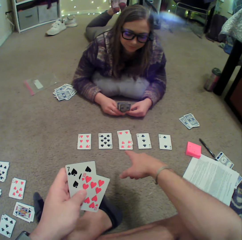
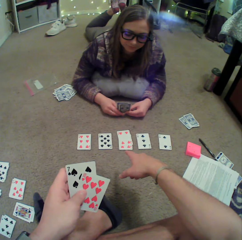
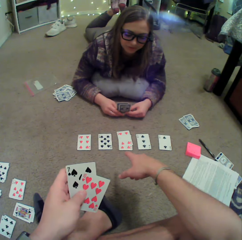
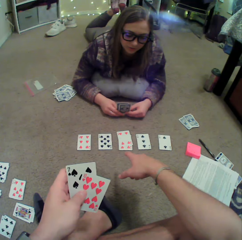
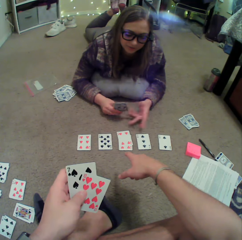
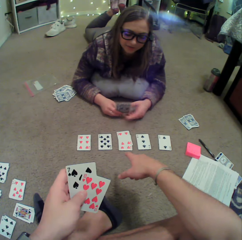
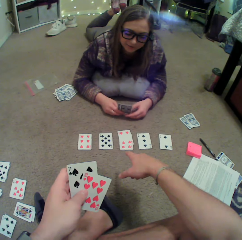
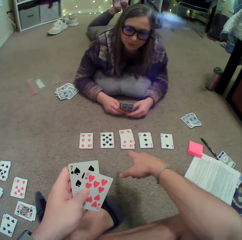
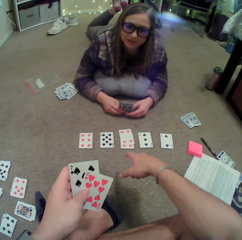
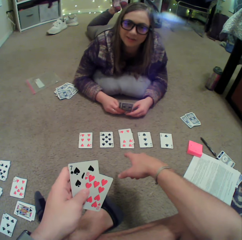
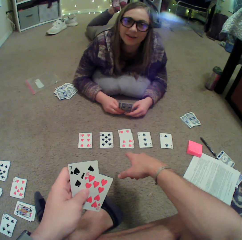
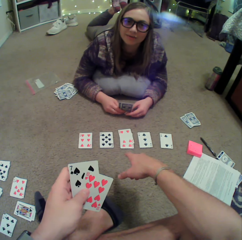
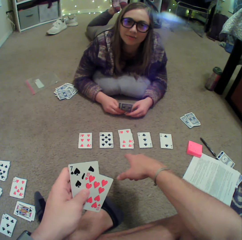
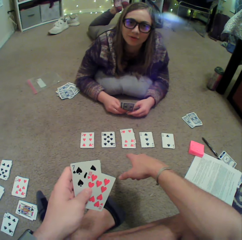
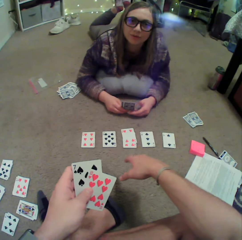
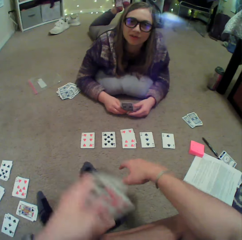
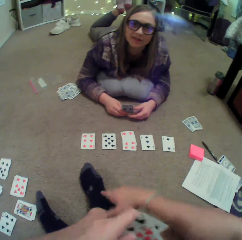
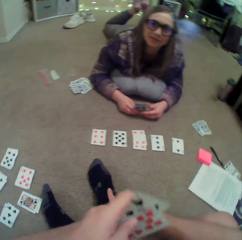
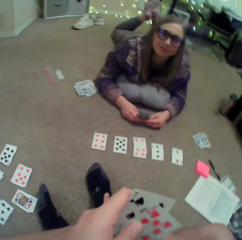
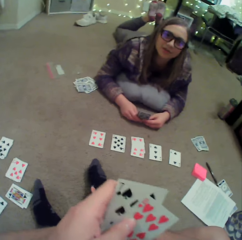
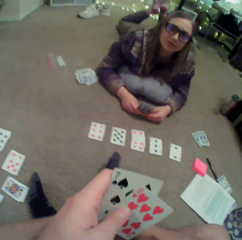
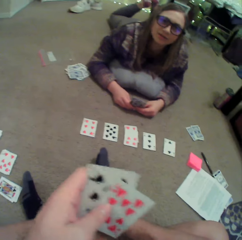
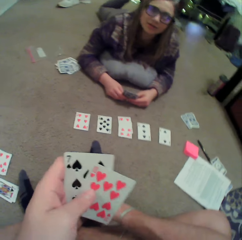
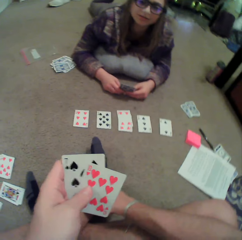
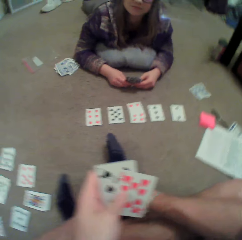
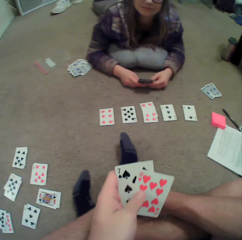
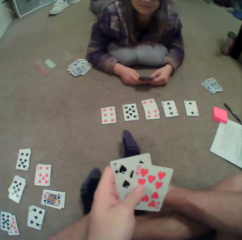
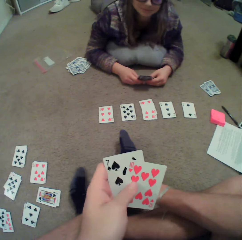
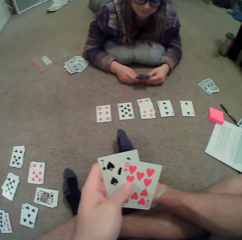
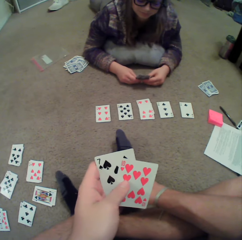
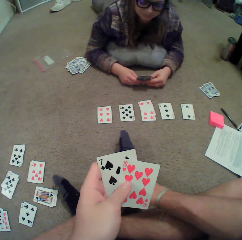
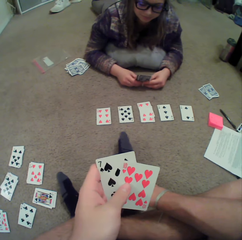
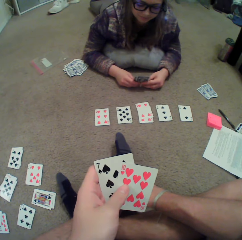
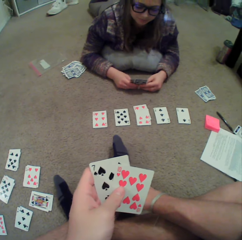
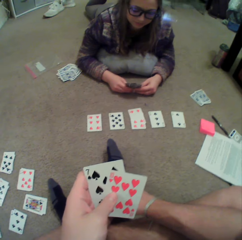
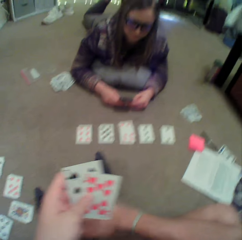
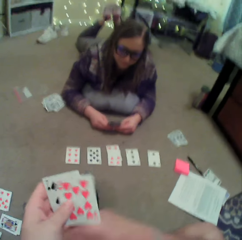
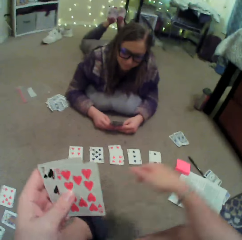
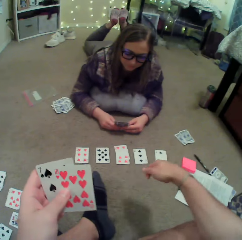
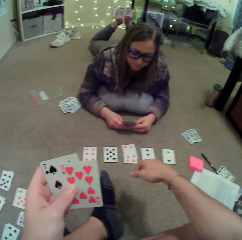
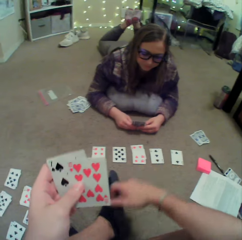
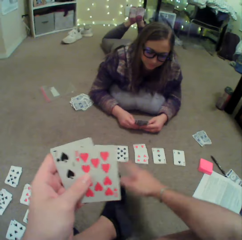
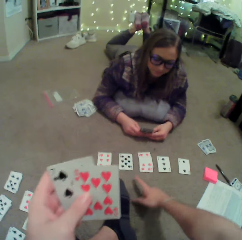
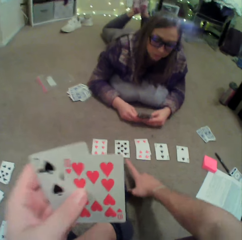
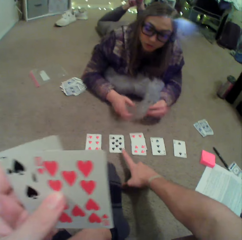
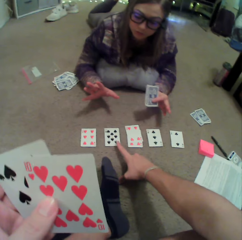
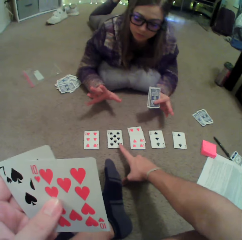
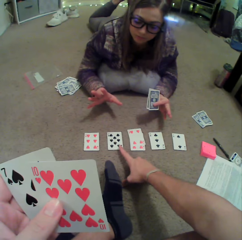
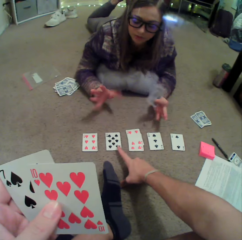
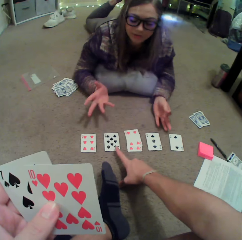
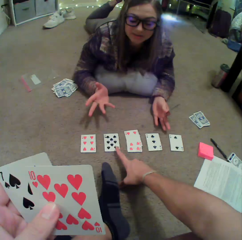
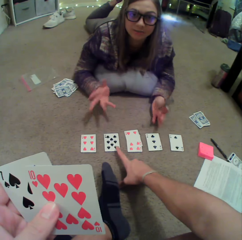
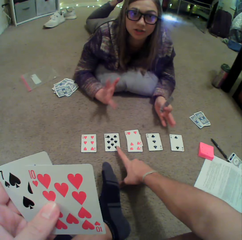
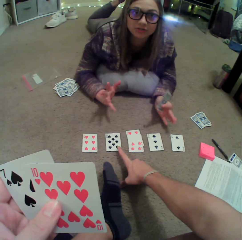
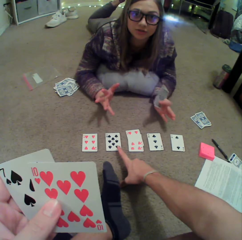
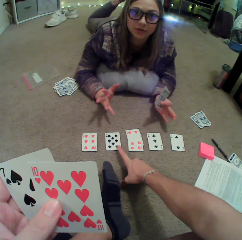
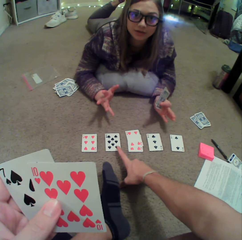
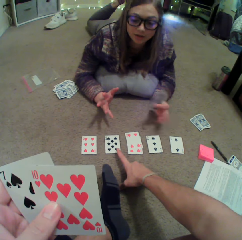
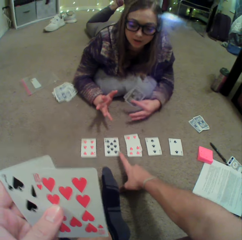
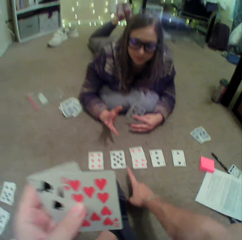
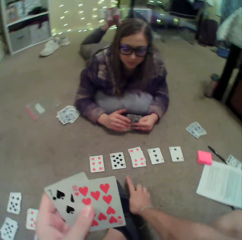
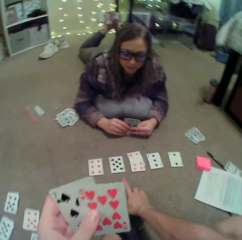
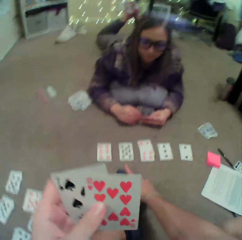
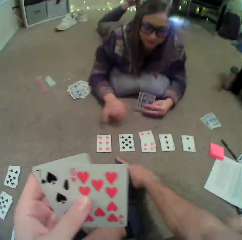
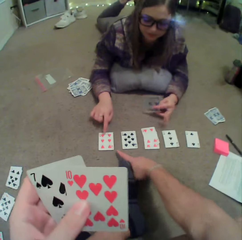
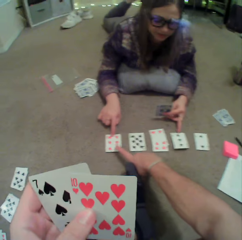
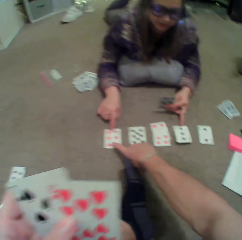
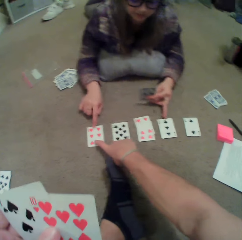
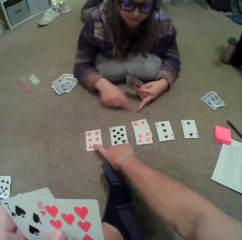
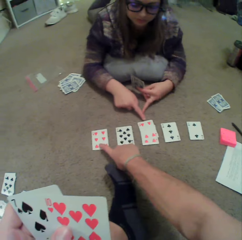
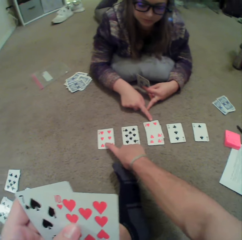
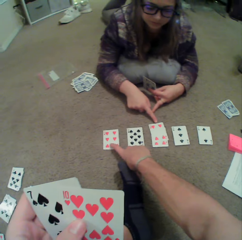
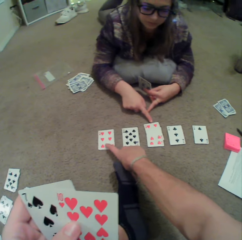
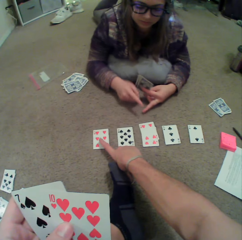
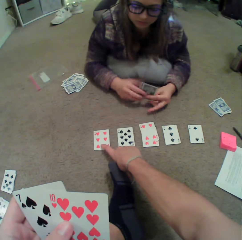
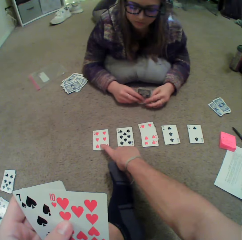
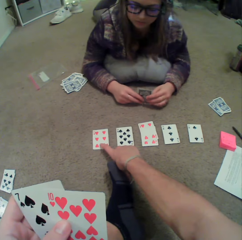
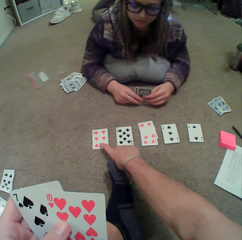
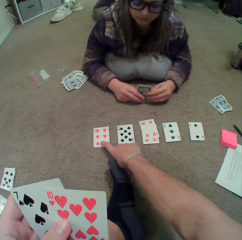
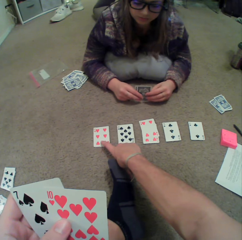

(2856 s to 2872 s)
The camera wearer moves his hand. He points at the card. The woman gestures with her hands. She touches the cards.

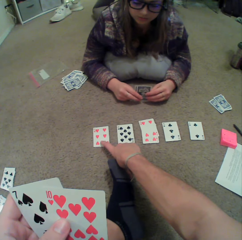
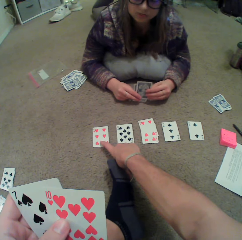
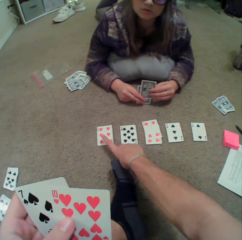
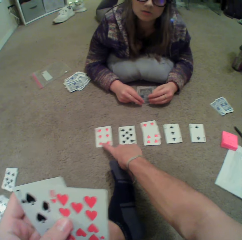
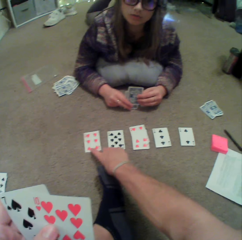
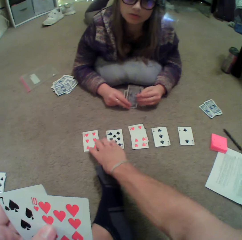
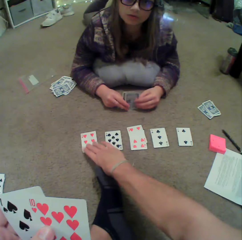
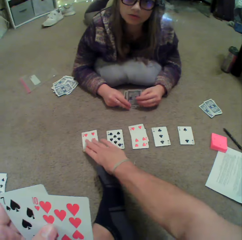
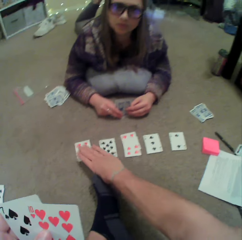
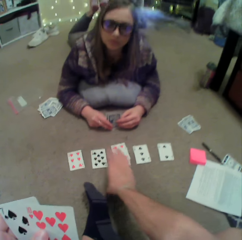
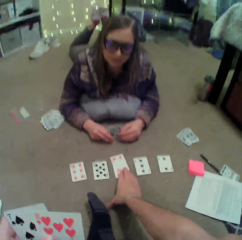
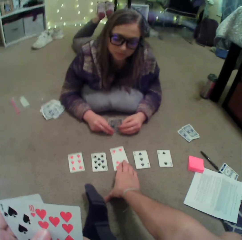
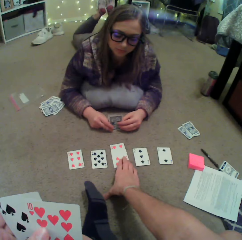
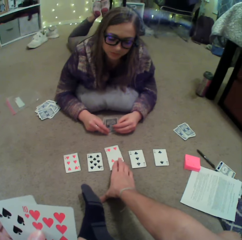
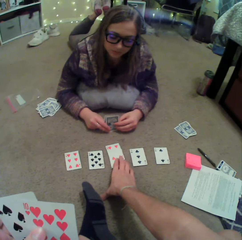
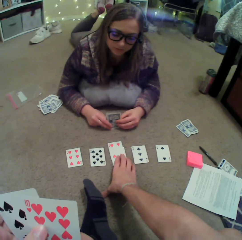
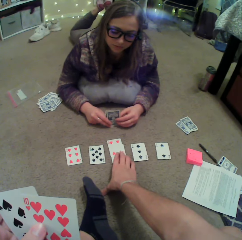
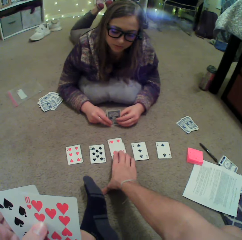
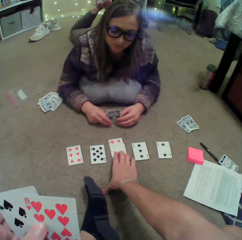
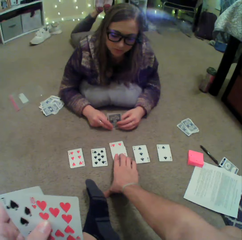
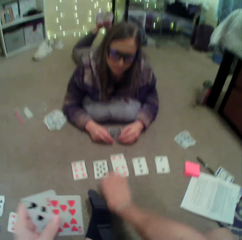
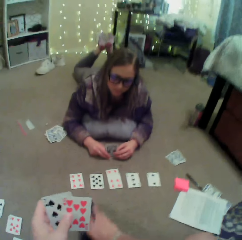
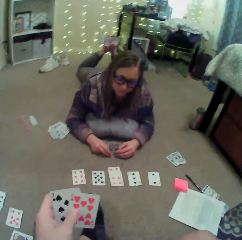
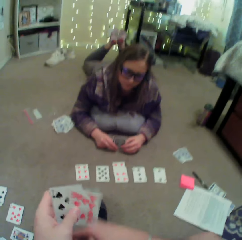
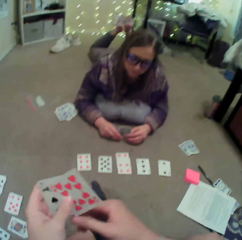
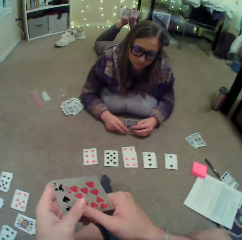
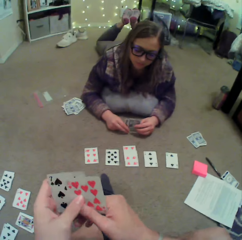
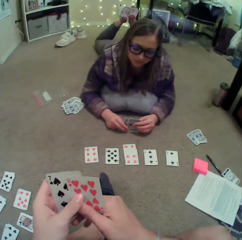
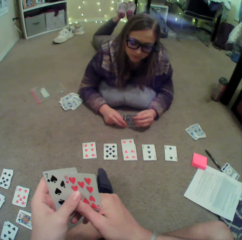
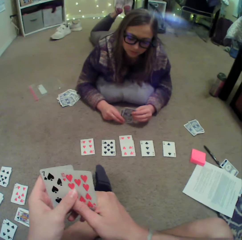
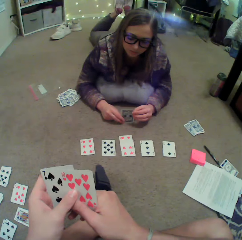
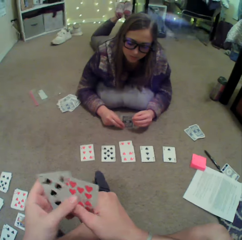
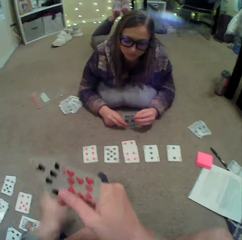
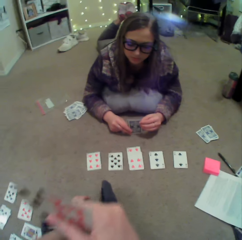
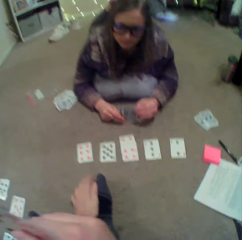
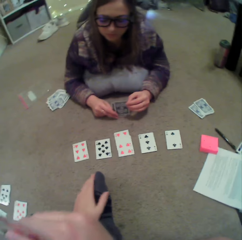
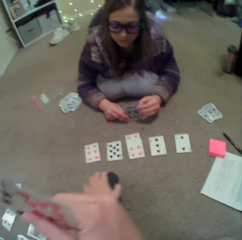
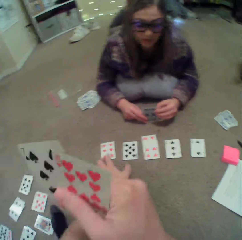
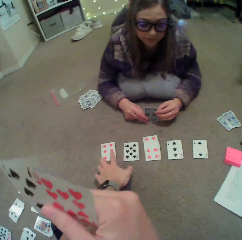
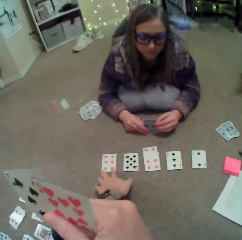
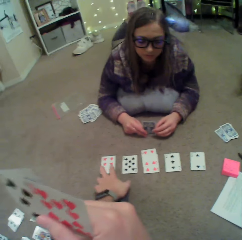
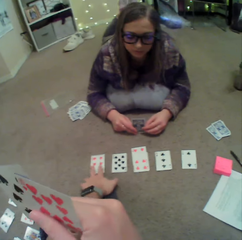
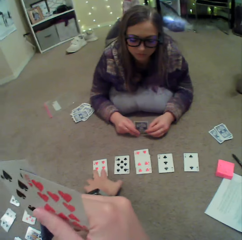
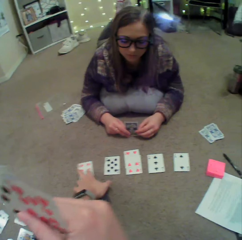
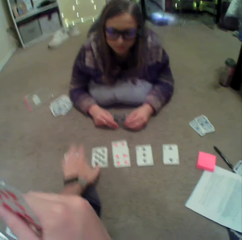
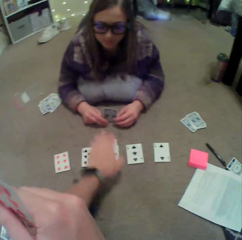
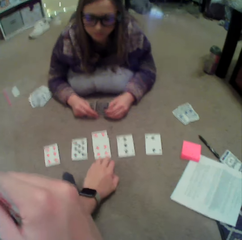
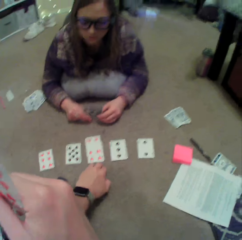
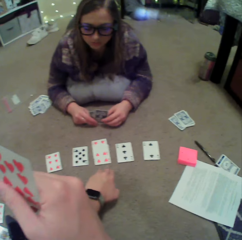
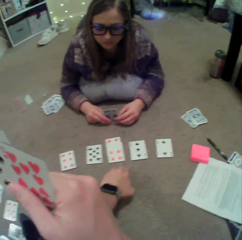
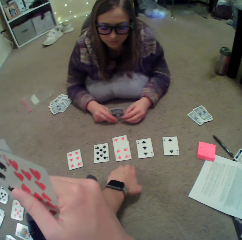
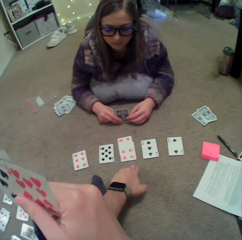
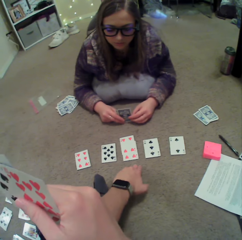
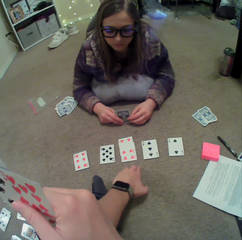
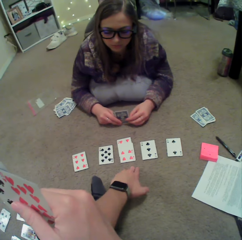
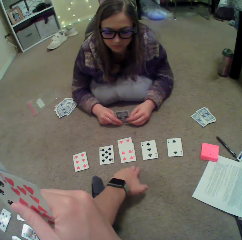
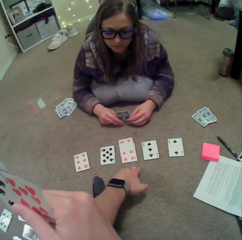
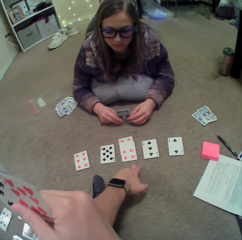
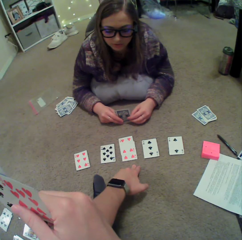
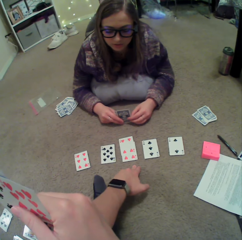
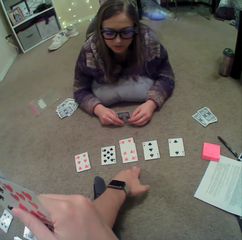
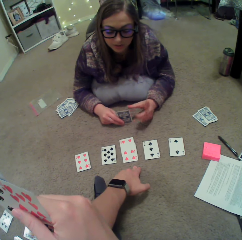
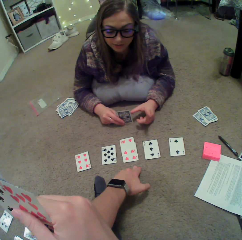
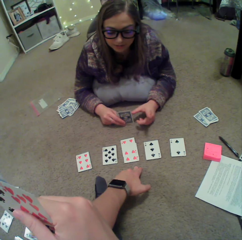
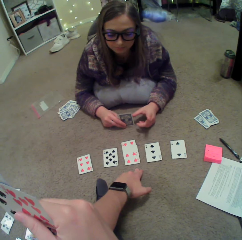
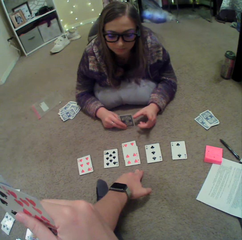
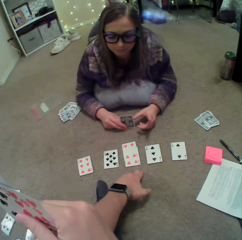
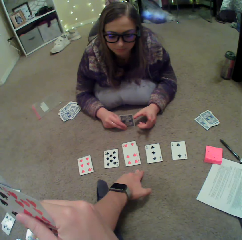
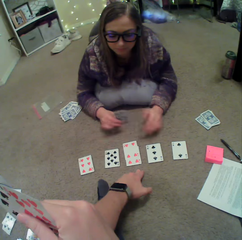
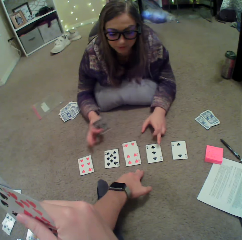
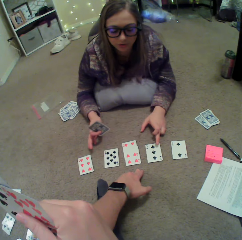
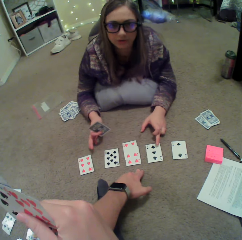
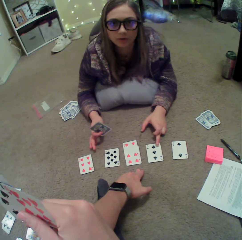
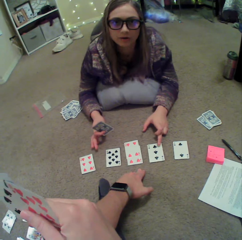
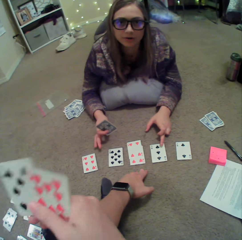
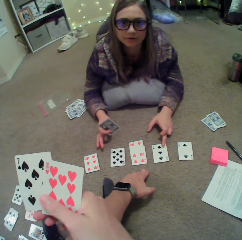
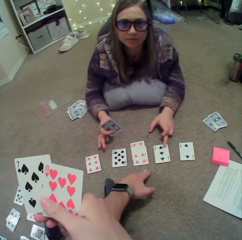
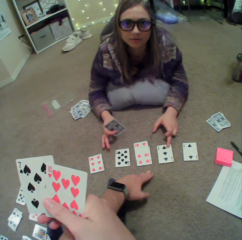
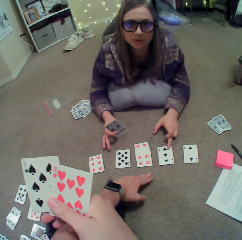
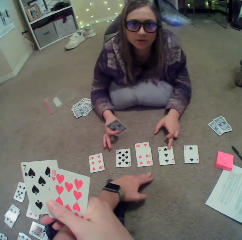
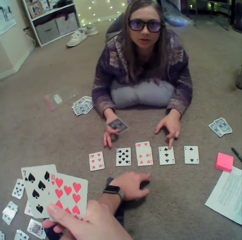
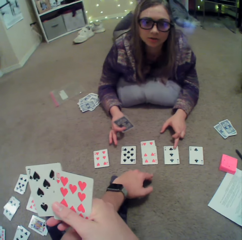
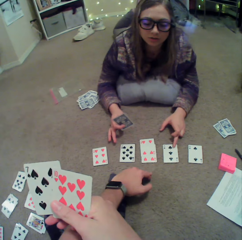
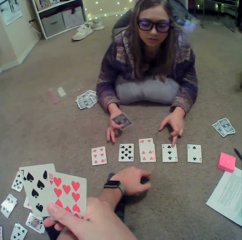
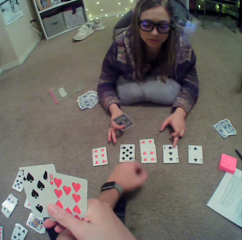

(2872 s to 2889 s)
The camera wearer touches the cards. They touch the cards with the other hand. The woman points at the cards. She touches the cards.
